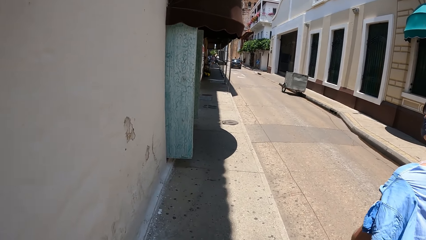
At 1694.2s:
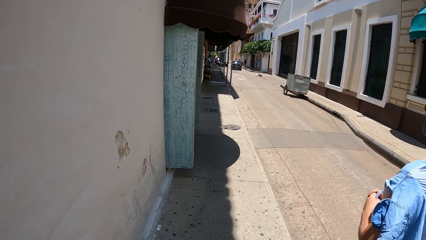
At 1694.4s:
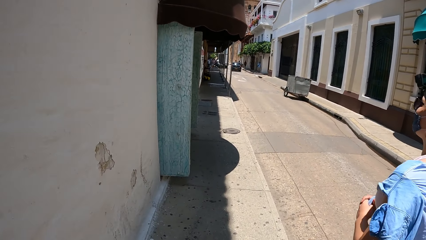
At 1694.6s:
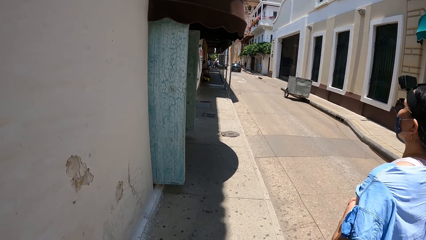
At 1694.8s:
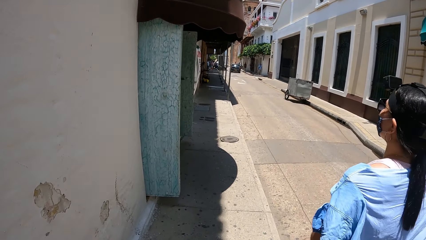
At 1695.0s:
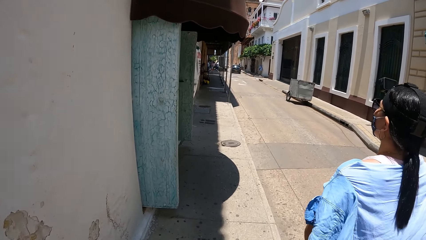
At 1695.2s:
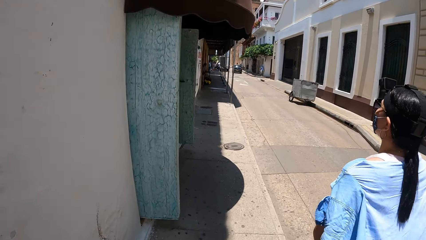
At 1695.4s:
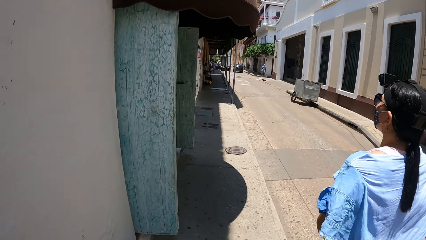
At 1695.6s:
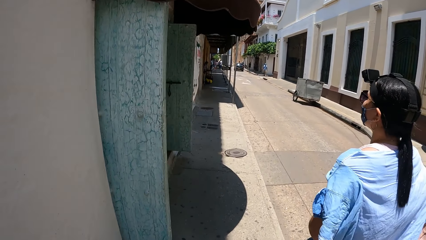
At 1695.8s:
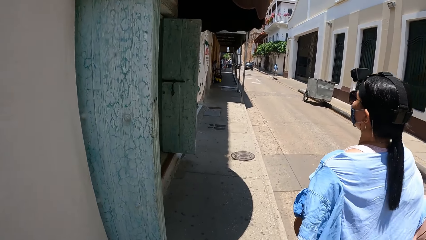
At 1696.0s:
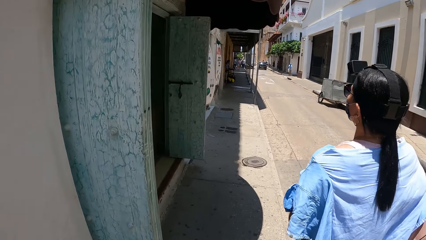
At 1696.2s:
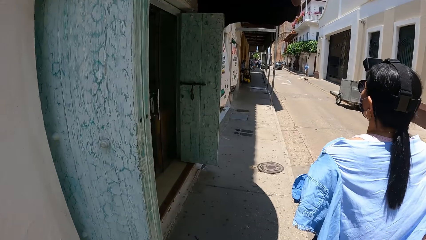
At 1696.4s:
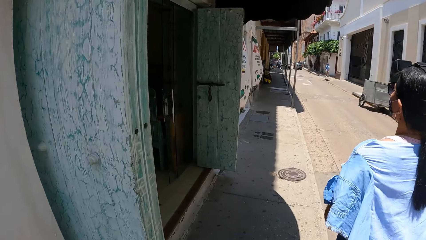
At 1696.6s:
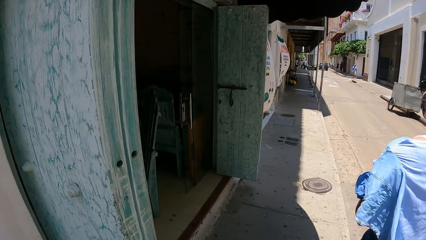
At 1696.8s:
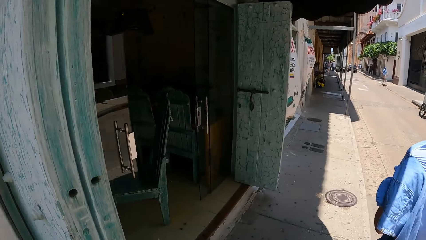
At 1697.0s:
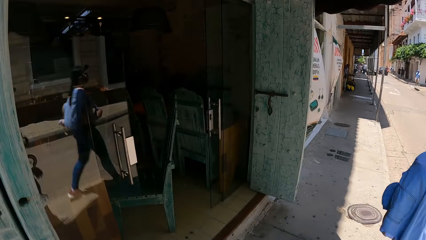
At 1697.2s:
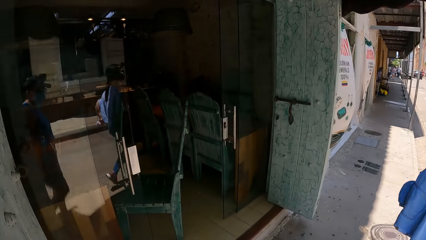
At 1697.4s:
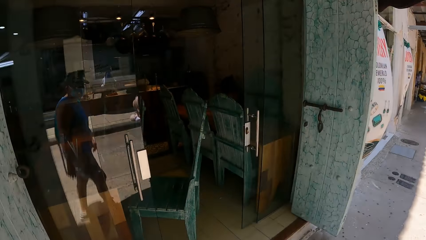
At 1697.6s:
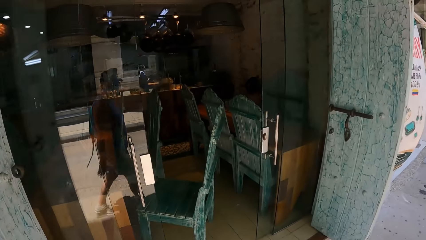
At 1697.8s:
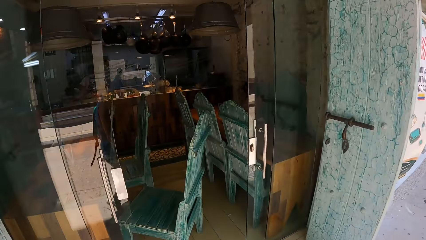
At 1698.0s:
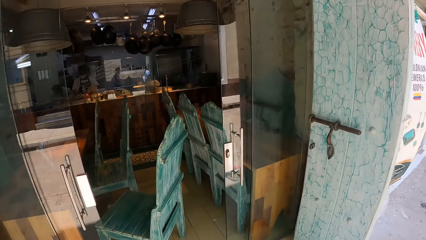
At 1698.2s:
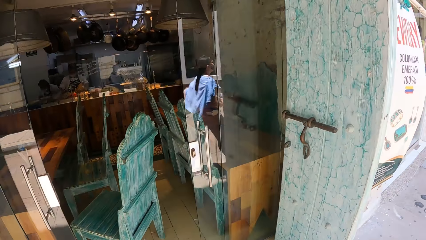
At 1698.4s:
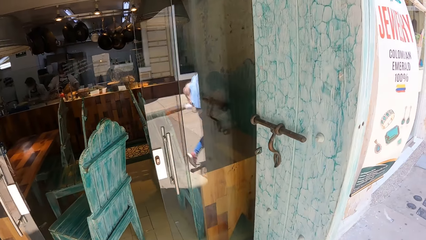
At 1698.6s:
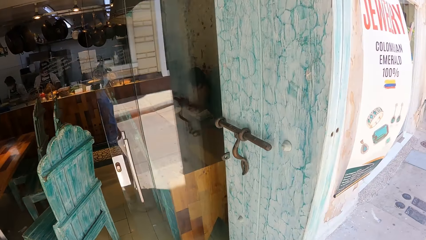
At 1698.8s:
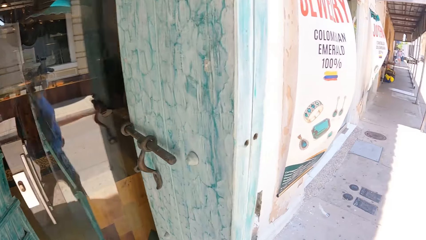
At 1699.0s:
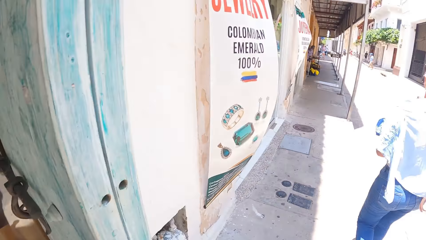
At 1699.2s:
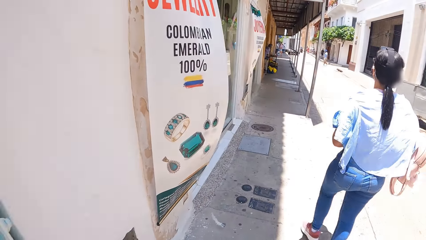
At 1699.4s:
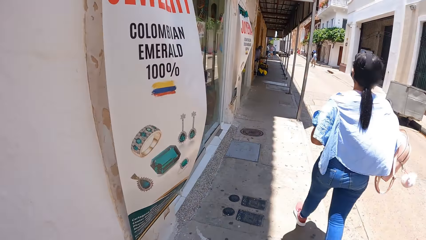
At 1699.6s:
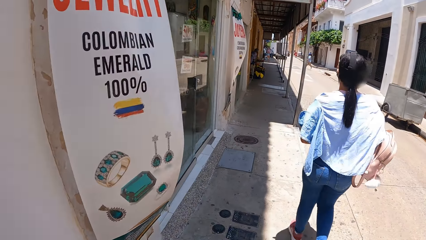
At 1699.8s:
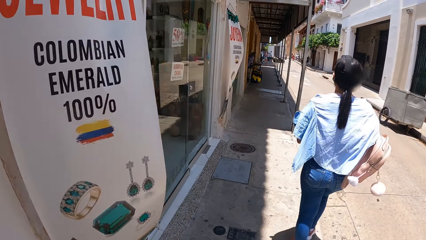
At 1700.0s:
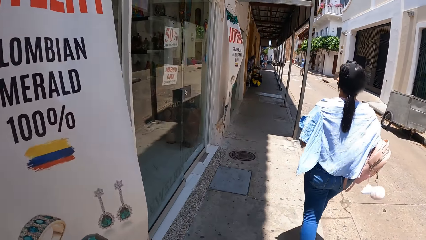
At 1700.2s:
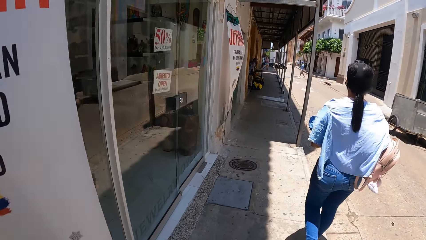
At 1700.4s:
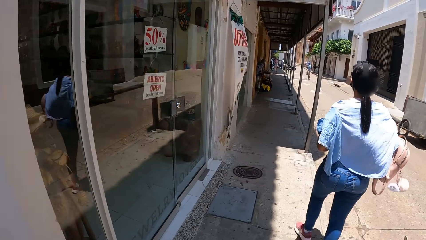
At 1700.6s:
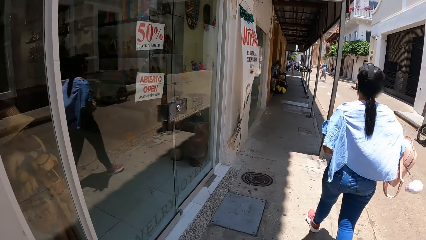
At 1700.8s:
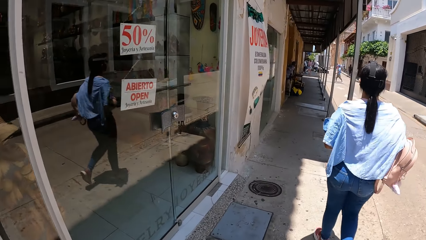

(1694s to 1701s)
The camera wearer walks along the street with a lady. They look left. They look forward.

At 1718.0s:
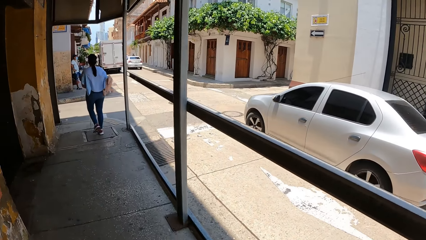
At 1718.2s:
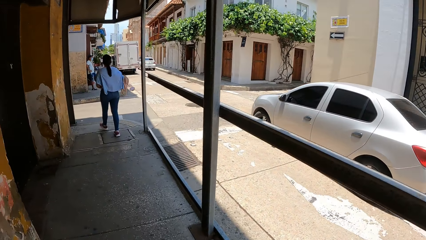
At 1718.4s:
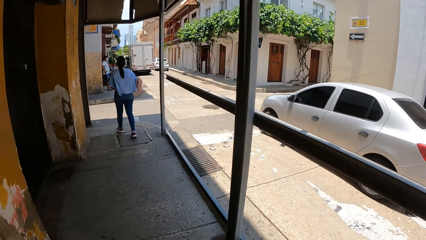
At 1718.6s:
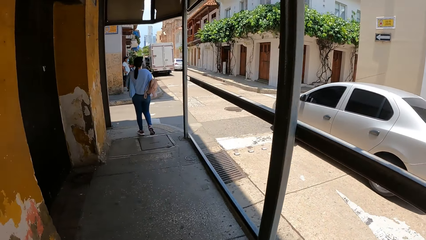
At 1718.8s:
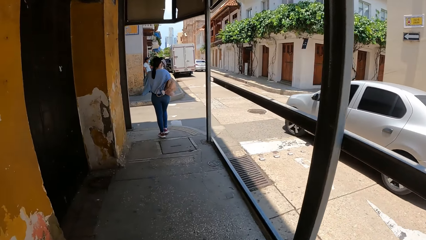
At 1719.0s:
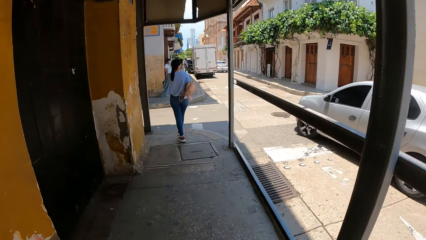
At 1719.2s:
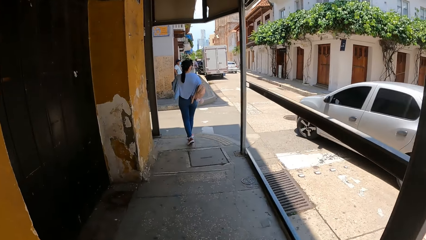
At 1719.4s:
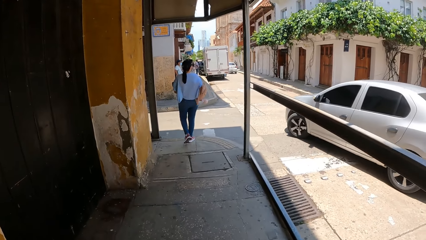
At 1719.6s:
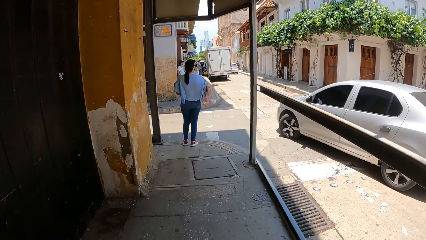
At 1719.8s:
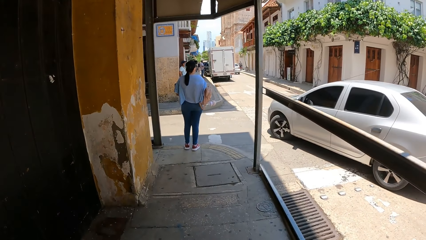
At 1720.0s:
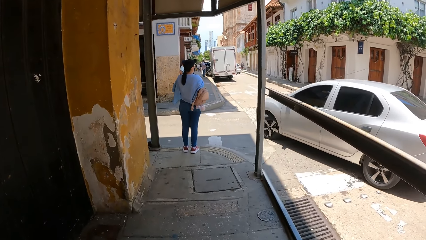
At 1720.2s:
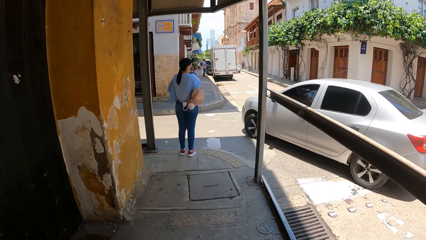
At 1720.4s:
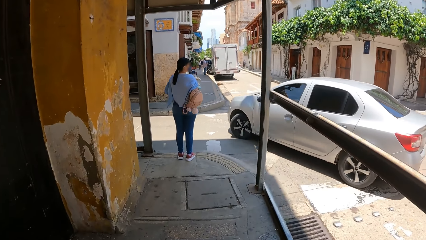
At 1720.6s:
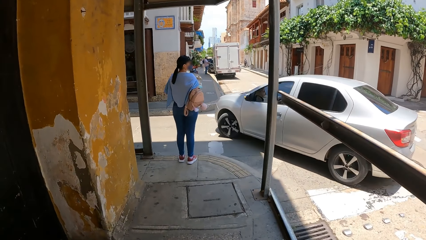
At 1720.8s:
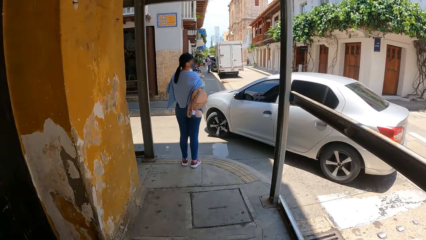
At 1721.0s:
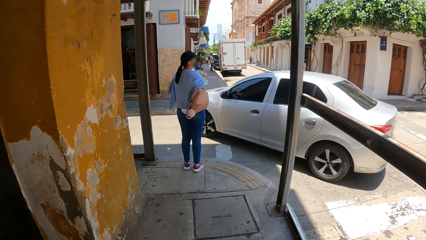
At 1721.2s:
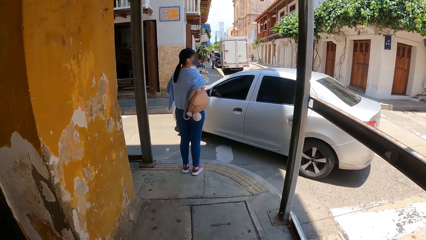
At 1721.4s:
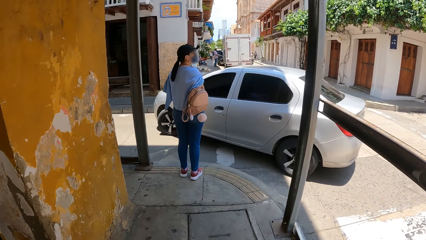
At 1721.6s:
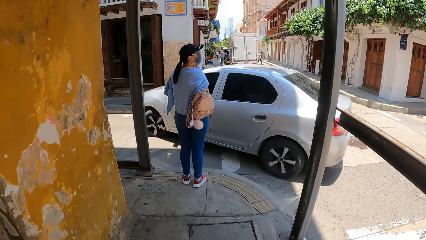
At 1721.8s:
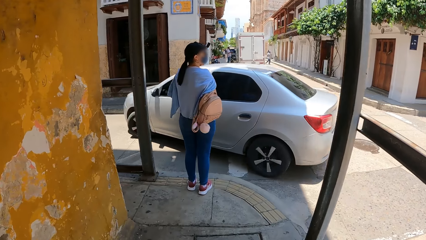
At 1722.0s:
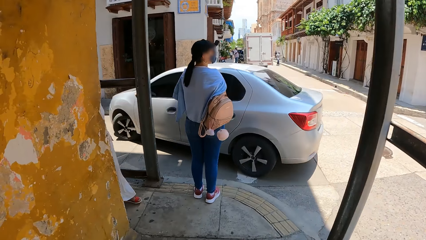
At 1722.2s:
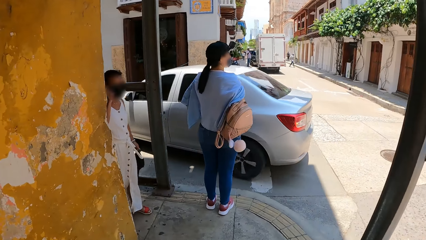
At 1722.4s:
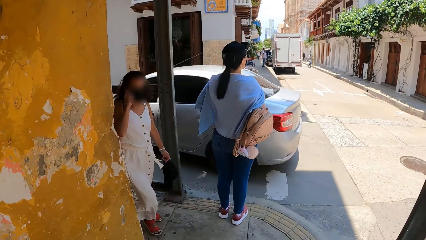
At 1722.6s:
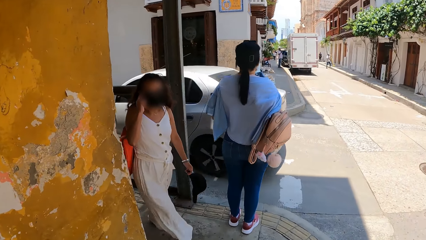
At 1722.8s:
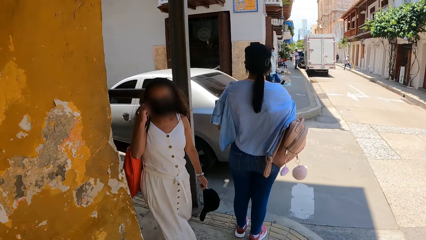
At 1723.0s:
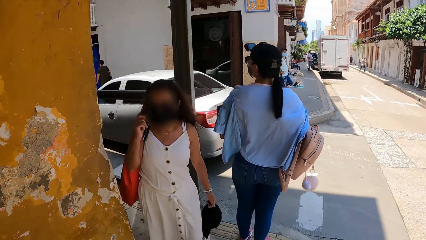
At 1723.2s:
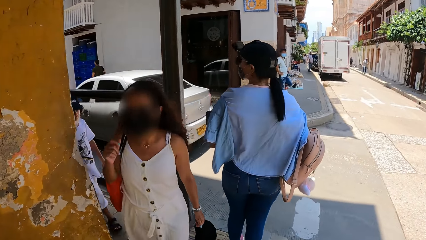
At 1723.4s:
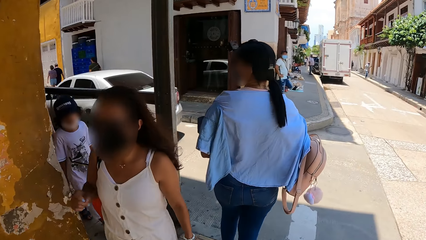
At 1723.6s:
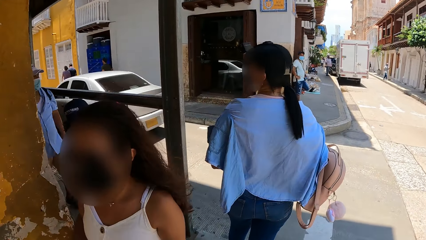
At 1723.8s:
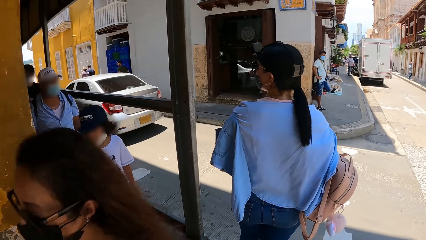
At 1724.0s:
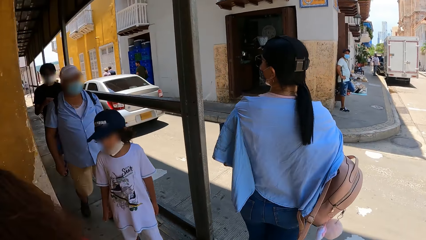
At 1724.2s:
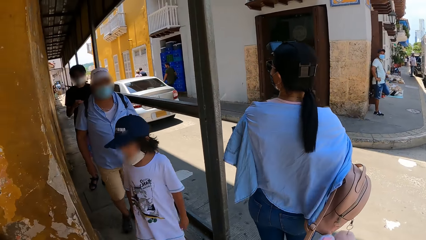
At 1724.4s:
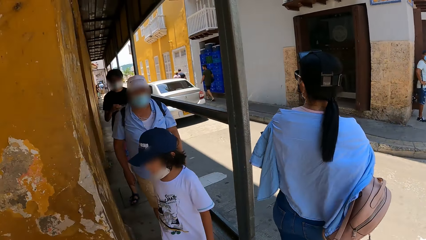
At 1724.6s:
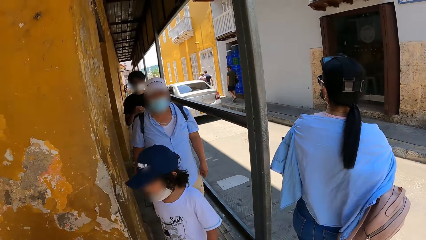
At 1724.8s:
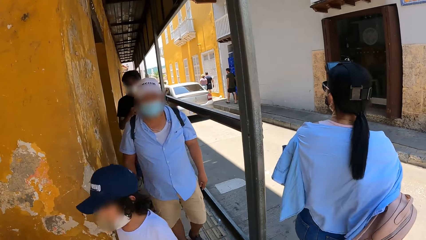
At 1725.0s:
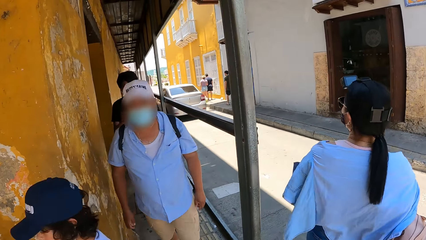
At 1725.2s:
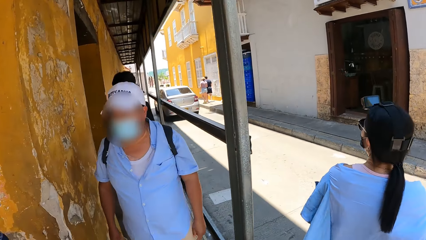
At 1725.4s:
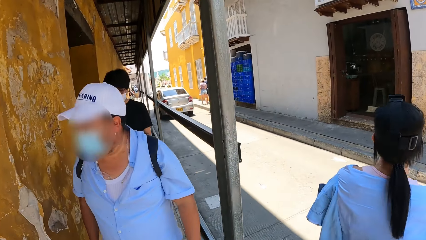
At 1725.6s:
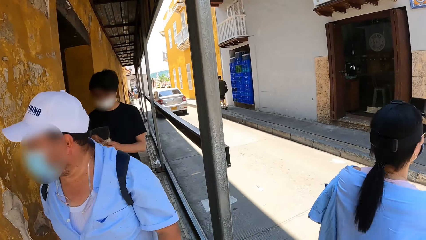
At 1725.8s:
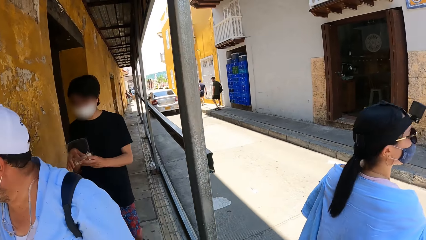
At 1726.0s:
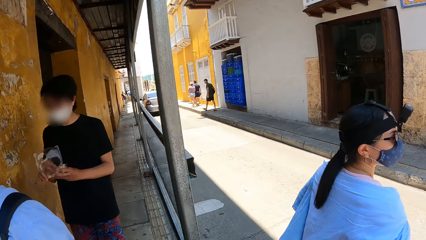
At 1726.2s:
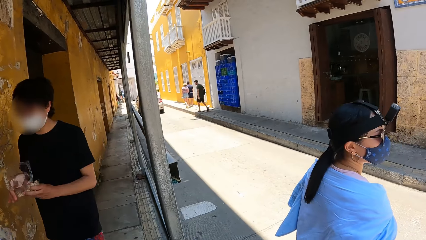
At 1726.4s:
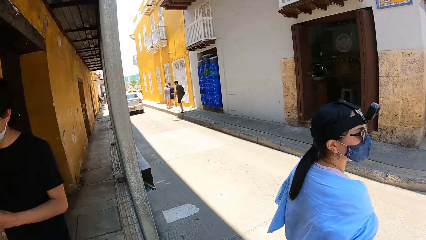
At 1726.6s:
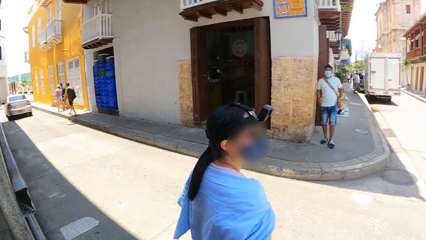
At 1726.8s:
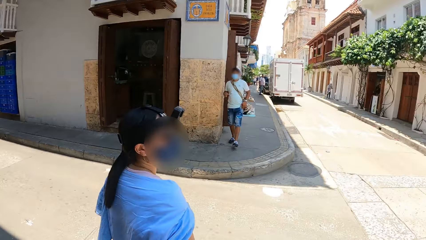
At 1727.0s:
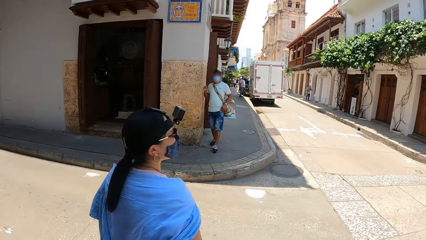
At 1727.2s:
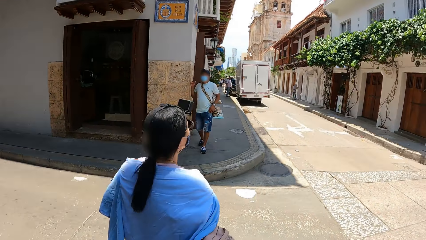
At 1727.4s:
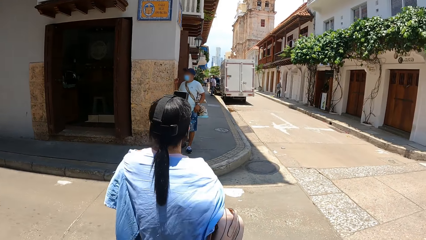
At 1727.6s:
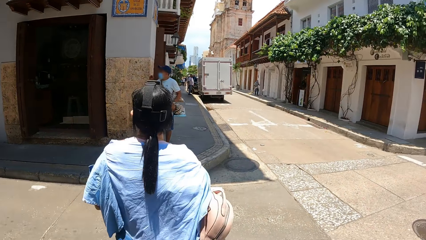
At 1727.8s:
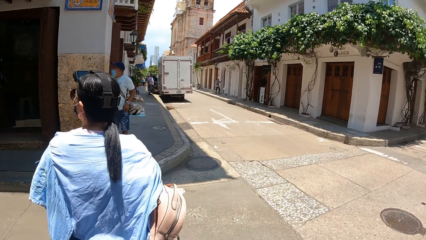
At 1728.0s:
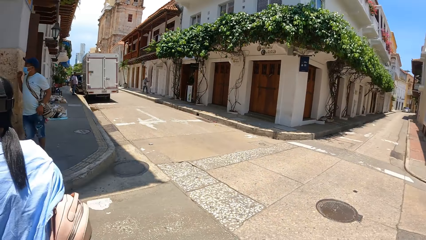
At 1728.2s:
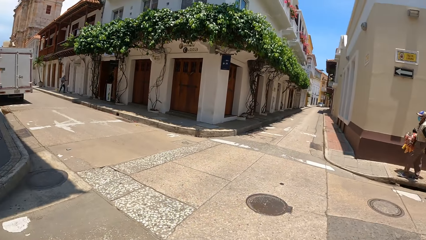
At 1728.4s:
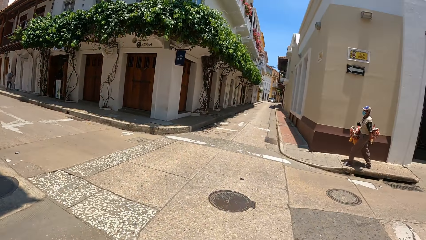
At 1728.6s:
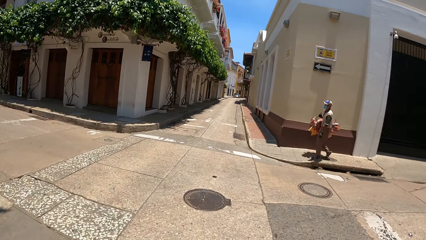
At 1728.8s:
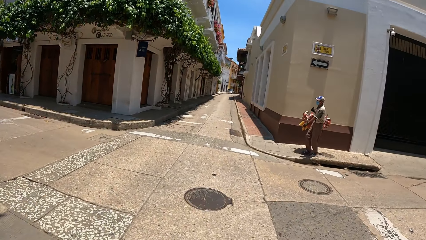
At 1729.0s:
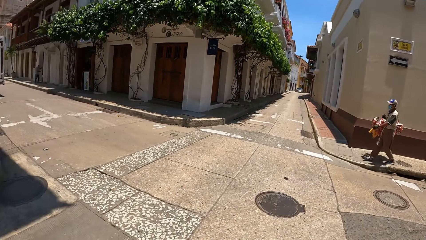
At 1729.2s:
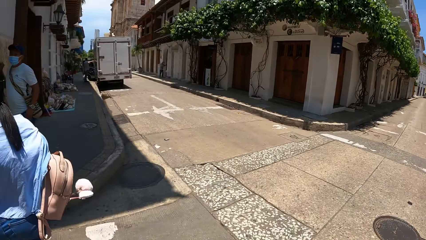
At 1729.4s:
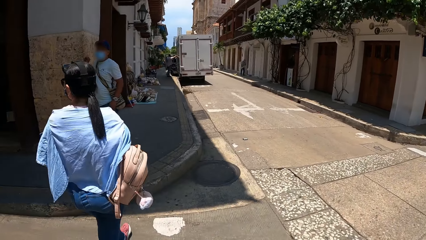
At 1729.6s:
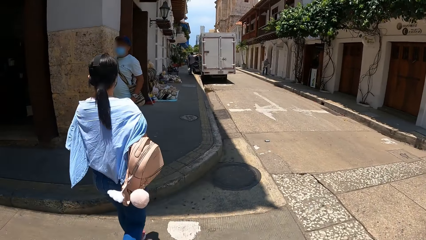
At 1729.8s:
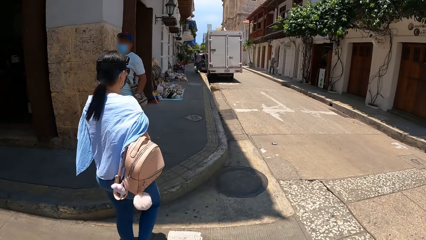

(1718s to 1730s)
The camera wearer looks right. They look forward. They walk along the corridor. A lady stands beside the road. The camera wearer looks left. They look forward. They cross the road with the lady. They look right.
